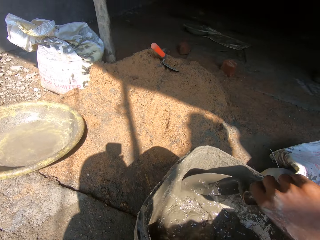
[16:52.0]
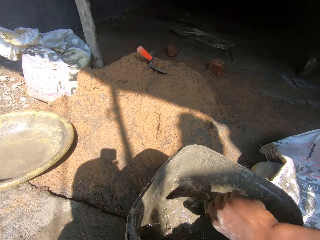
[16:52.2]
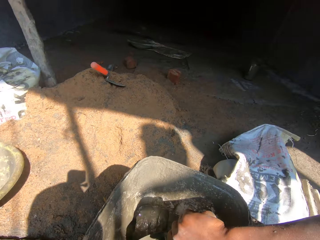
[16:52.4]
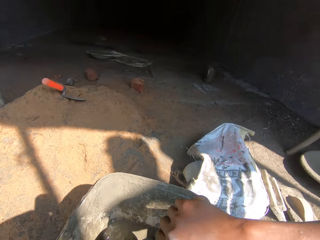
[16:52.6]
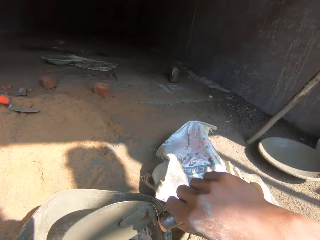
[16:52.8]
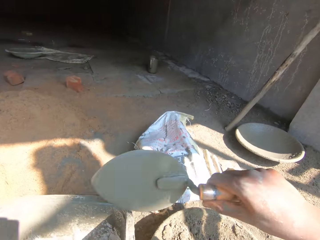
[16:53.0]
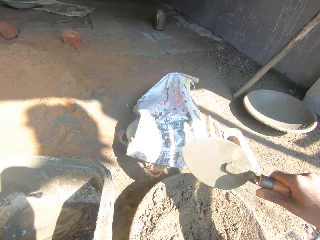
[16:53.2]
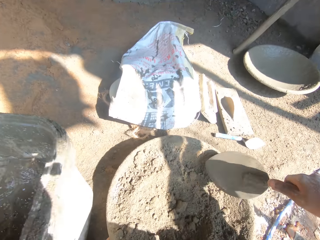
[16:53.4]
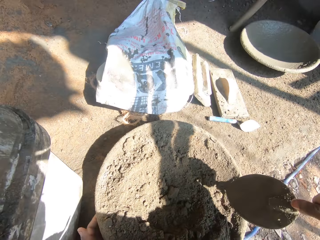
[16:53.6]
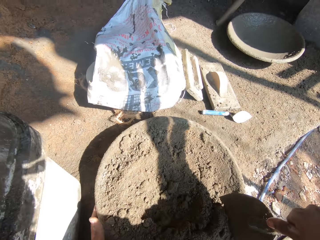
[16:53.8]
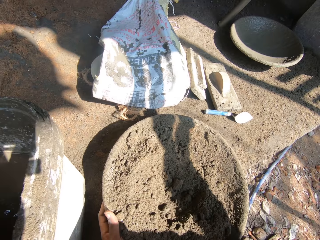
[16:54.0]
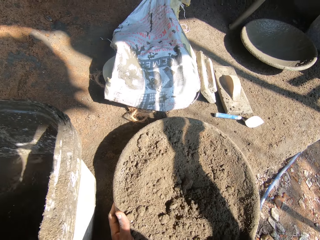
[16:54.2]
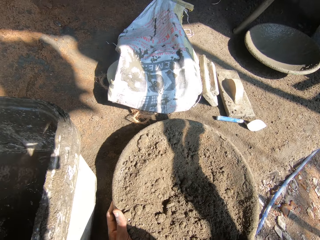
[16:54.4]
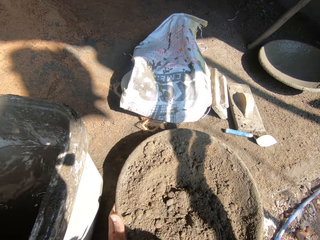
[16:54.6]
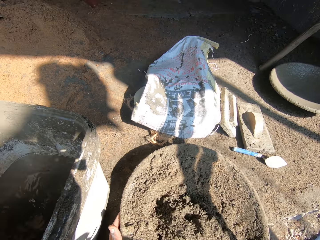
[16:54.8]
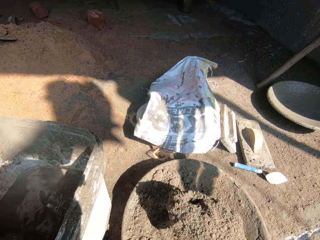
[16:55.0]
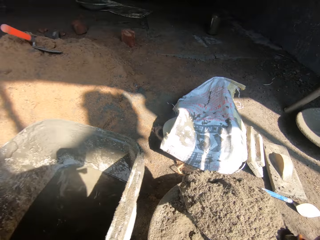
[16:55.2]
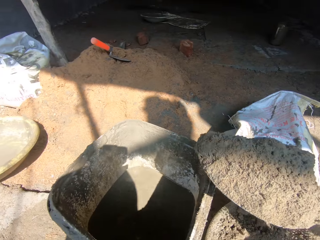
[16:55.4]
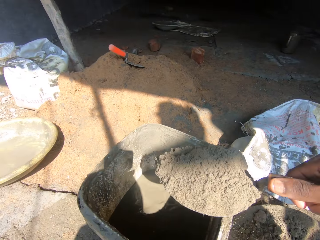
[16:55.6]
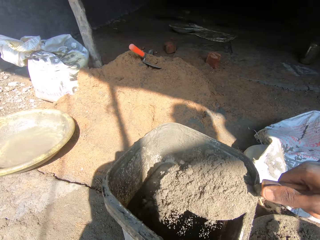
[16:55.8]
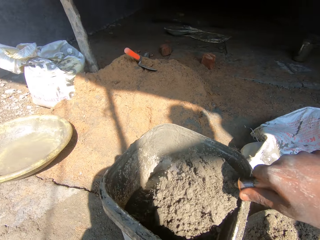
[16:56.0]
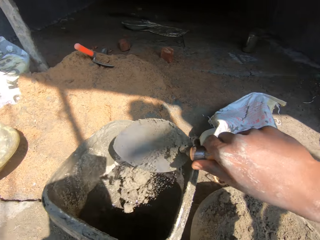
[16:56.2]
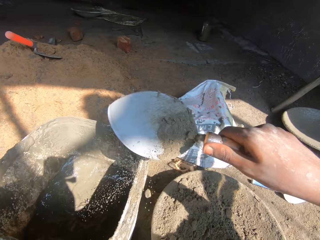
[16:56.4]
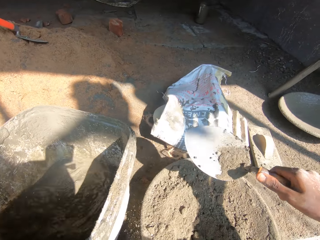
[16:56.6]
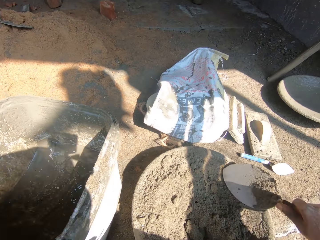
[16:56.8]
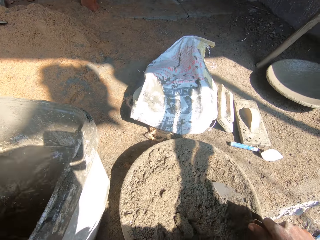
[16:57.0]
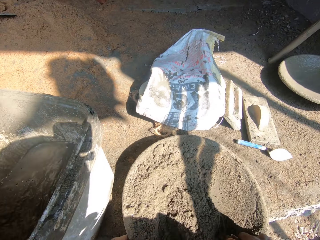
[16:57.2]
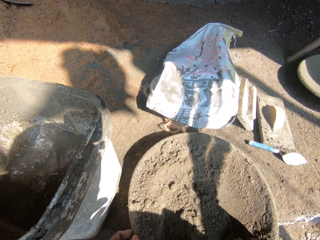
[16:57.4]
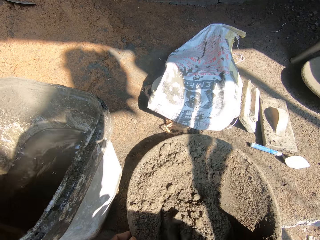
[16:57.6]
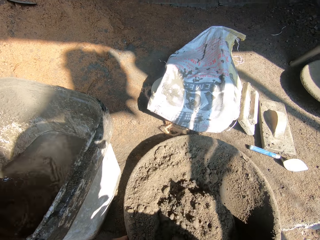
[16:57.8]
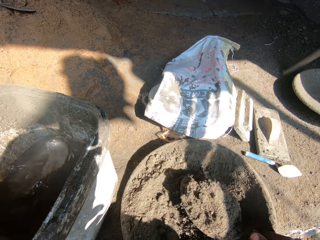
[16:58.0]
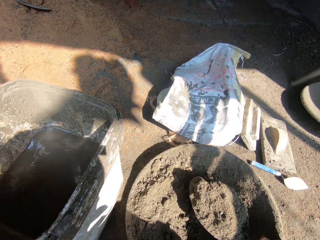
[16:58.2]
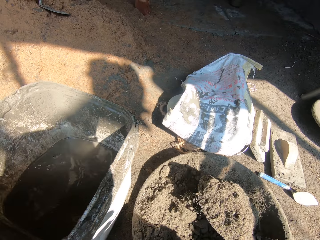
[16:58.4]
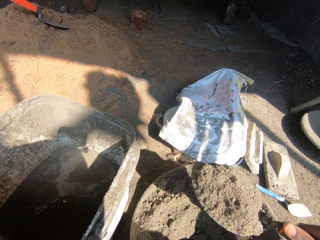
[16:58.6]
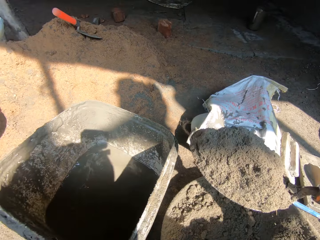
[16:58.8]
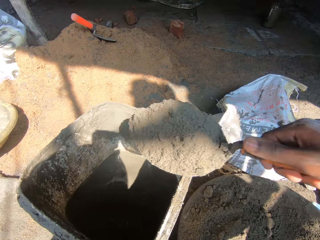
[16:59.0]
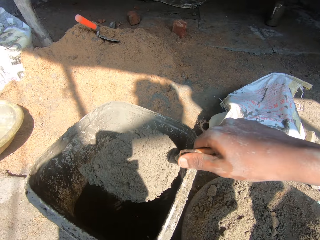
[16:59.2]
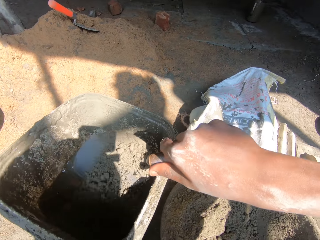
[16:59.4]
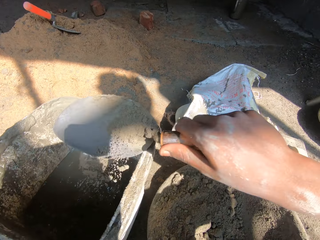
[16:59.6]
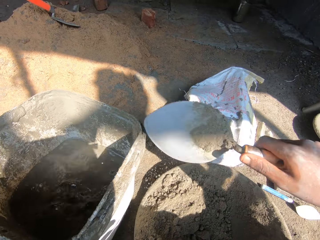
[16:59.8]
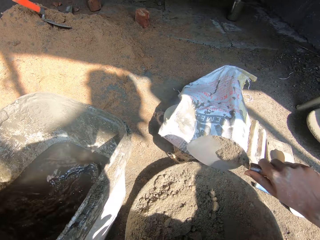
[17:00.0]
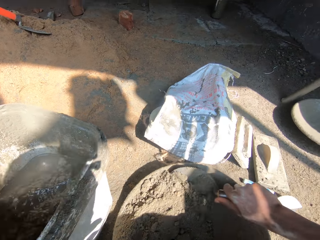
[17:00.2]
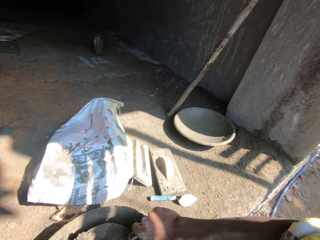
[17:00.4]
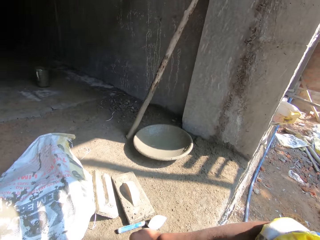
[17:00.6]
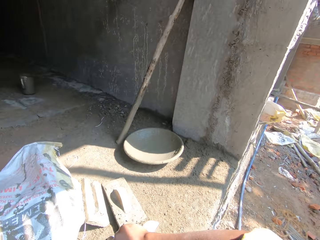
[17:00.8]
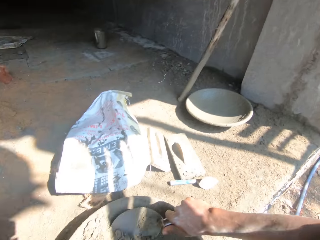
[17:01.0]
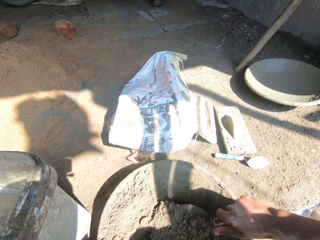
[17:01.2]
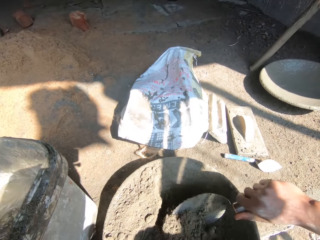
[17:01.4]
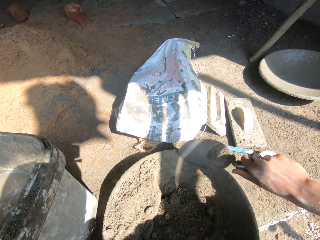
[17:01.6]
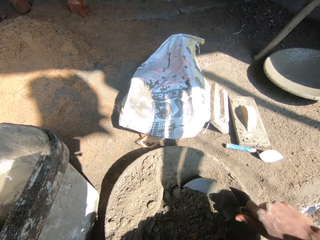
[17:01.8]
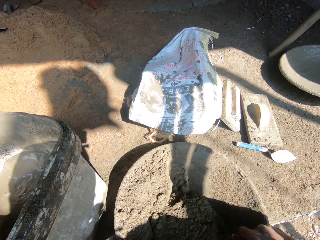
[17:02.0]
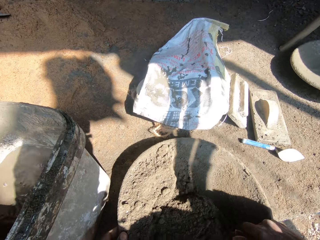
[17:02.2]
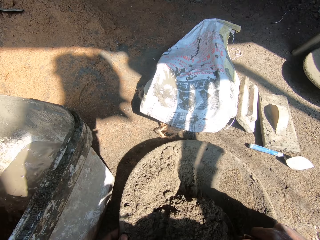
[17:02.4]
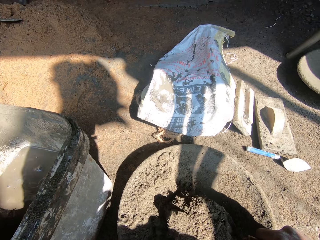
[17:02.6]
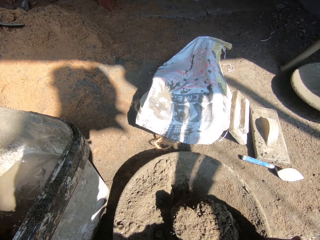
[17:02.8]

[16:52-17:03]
The camera wearer mixes mortar in a bucket. They remove the trowel from the bucket. They scoop sand in the basin with the trowel. They pour sand in the bucket. They move the trowel. They scoop sand in the basin with the trowel. They lift the trowel. They pour sand in the bucket. They lower the trowel in the basin of sand. They scoop mortar with the trowel. They mix the sand in the basin with the trowel. They look at a wall.

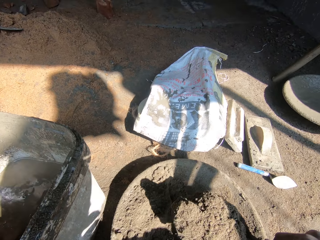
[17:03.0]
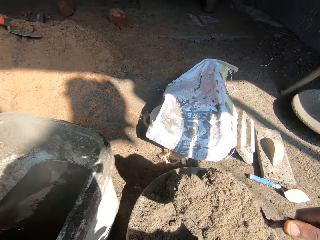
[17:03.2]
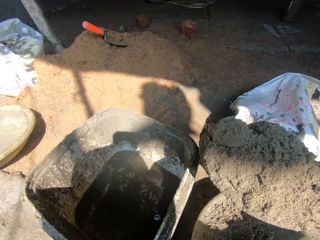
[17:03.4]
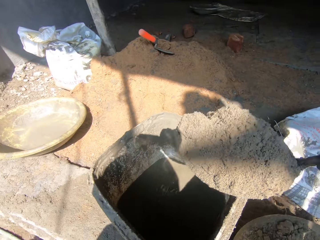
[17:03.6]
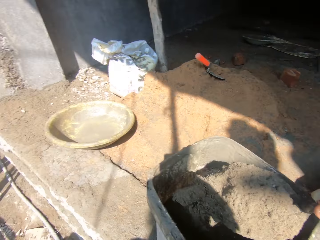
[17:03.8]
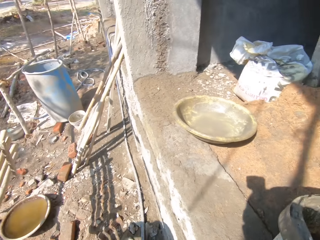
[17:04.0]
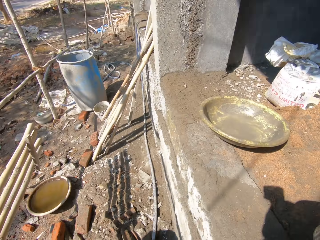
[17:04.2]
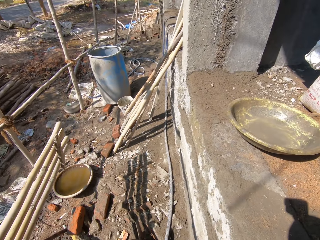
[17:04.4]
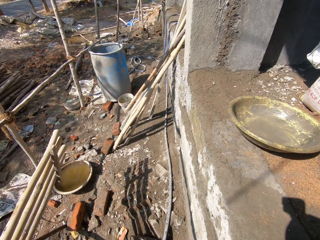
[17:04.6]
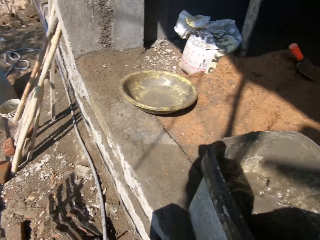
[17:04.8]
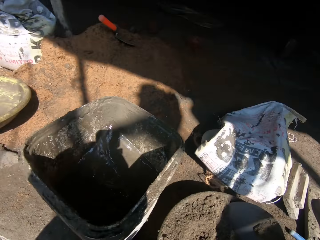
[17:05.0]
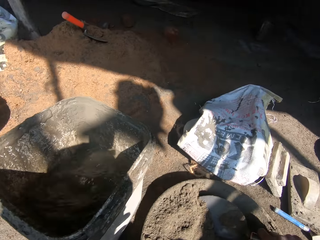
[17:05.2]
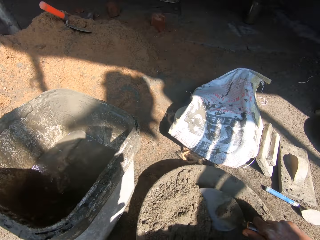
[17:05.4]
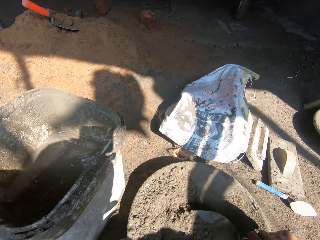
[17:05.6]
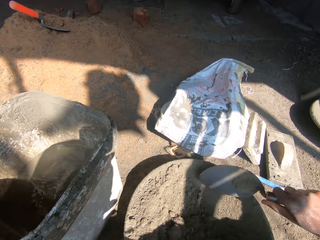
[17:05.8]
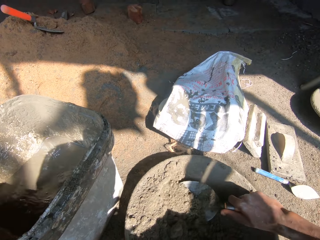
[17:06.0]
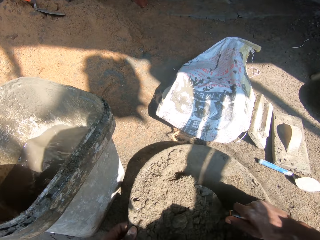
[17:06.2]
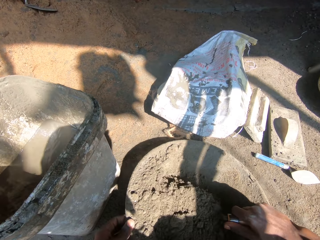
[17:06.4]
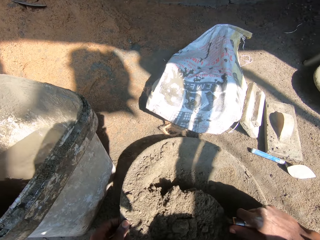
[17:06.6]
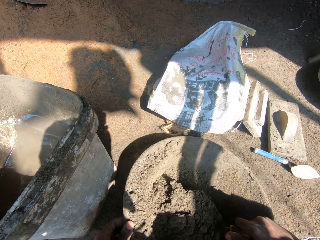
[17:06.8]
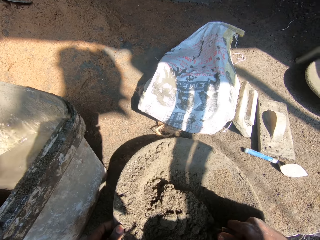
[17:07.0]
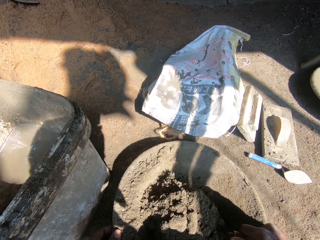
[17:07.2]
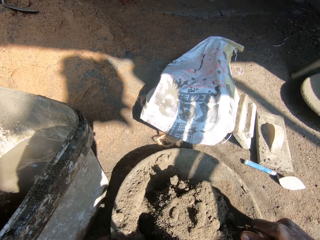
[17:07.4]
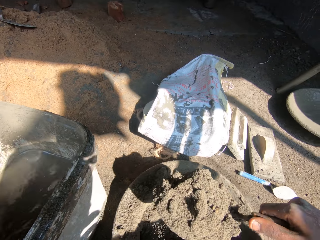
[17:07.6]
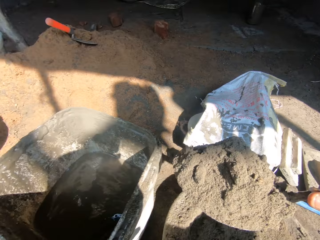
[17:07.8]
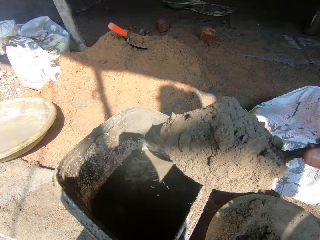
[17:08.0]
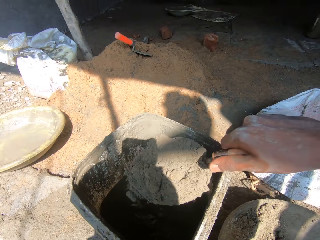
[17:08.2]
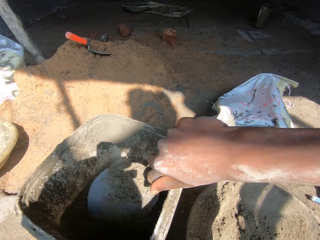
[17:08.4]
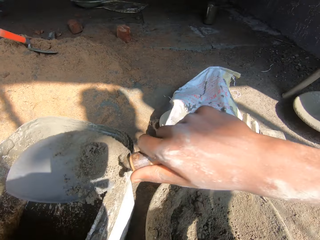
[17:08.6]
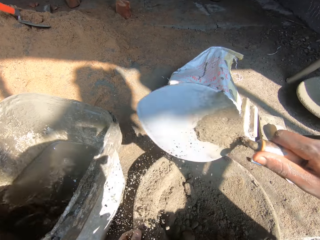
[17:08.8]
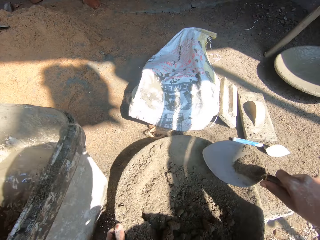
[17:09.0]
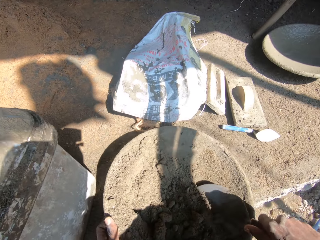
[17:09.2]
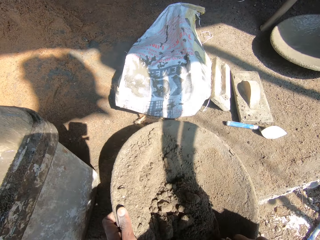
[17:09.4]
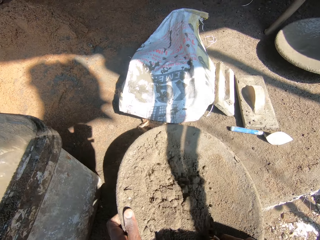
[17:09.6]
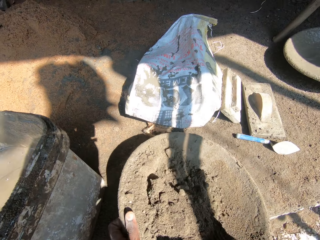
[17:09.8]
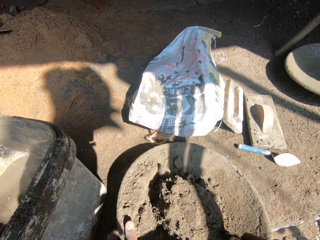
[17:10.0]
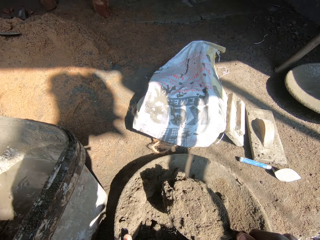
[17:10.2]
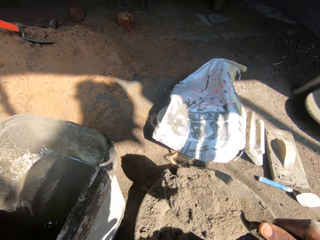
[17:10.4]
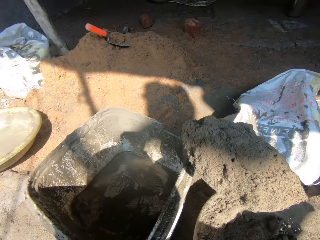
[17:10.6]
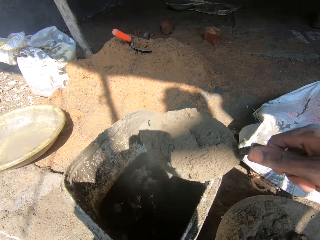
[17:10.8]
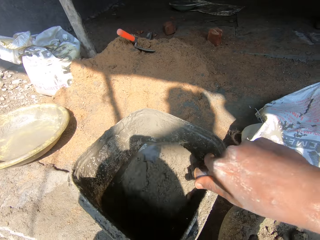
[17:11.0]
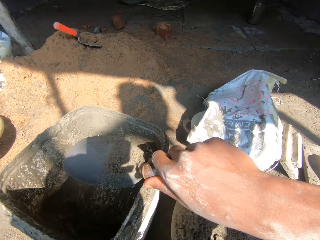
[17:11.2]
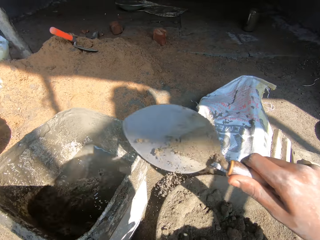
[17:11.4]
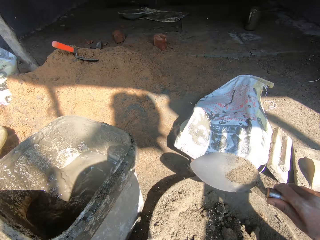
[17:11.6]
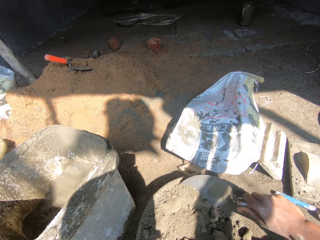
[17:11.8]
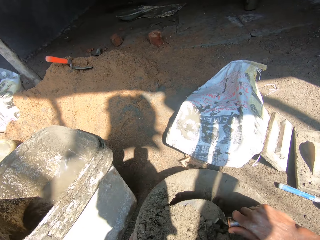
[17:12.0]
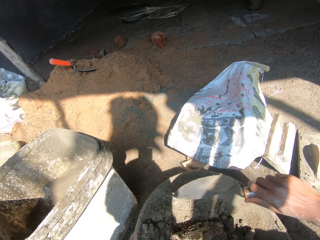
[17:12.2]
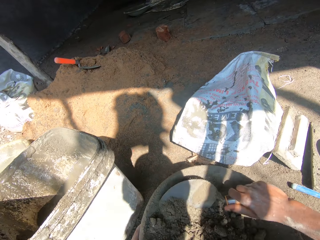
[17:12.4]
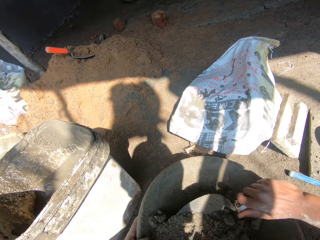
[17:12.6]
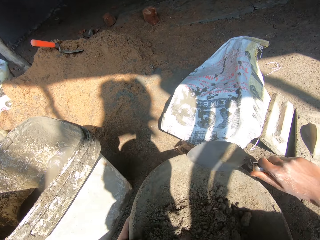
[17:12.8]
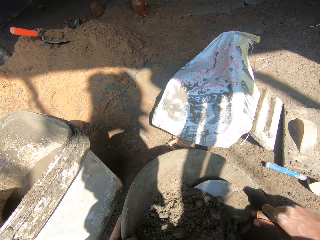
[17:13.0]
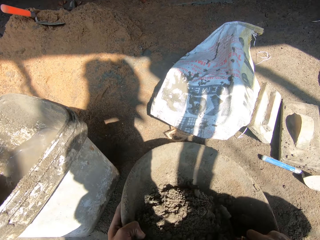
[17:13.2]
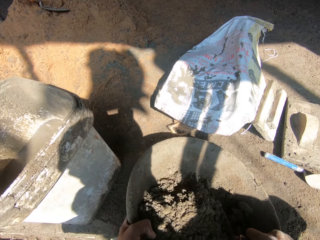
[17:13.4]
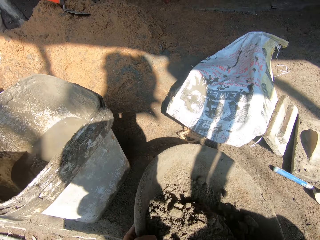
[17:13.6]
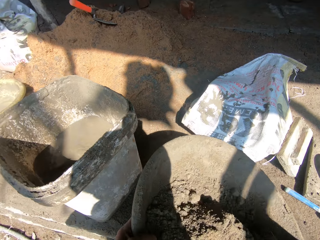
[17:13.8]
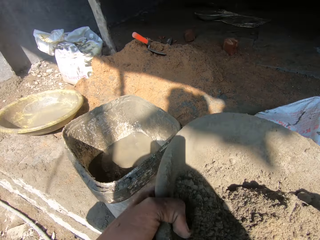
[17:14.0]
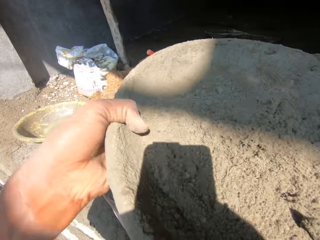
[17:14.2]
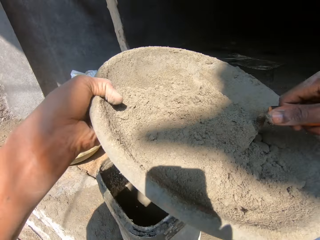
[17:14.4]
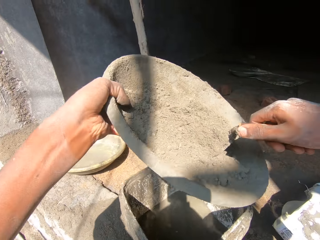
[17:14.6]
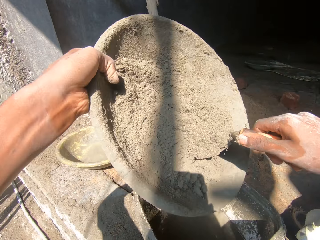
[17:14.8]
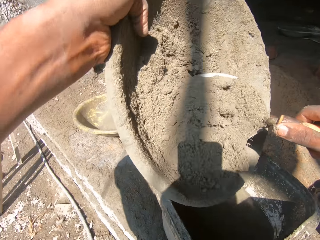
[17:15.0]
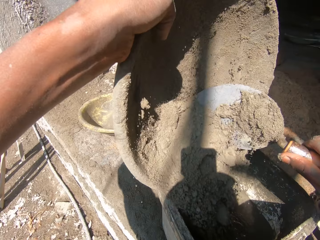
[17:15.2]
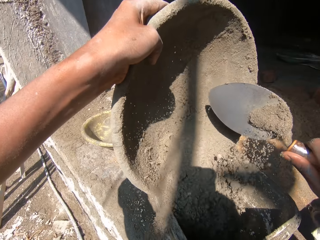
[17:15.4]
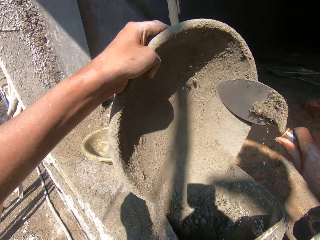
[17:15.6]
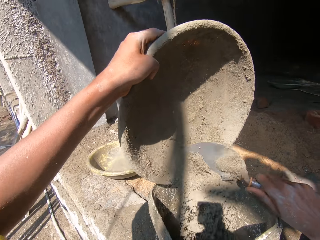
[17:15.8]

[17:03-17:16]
The camera wearer scoops sand in the basin with a trowel. They pour sand in the bucket. They look at a drum. They scoop sand in the basin with the trowel. They pour sand in the bucket. They scoop sand in the basin with the trowel. They lift the trowel with sand. They pour sand in the bucket. They move the trowel in the sand bucket. They mix sand in the basin. They scoop sand in the basin with the trowel. They raise the basin of sand. They hold the bucket with mortar. They pour sand from the basin to the bucket.
